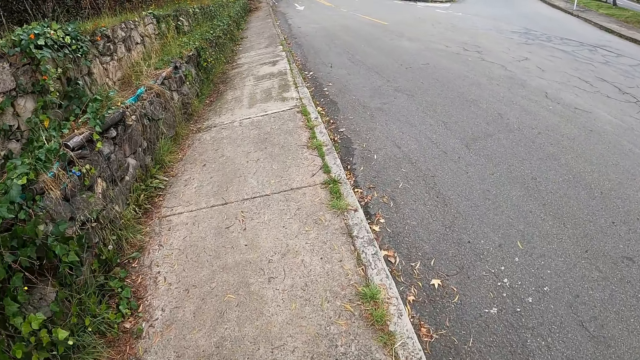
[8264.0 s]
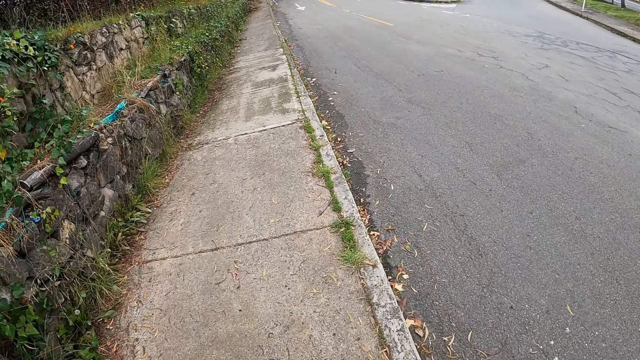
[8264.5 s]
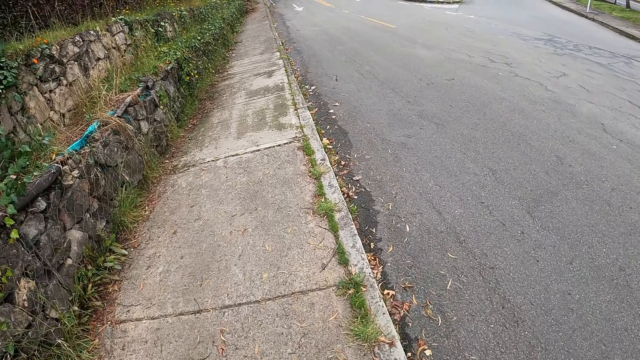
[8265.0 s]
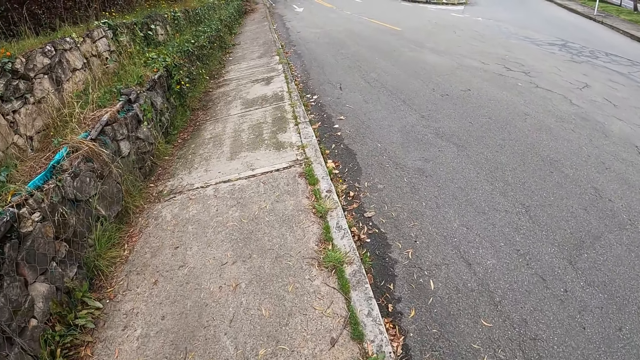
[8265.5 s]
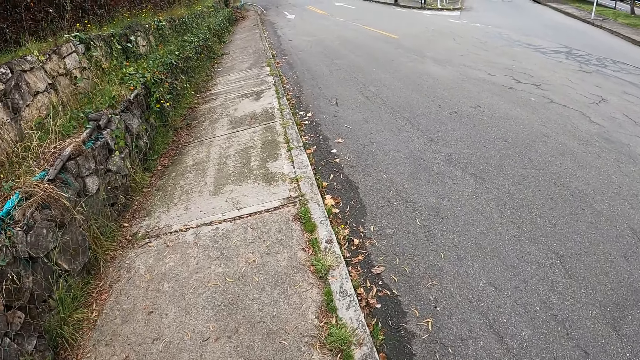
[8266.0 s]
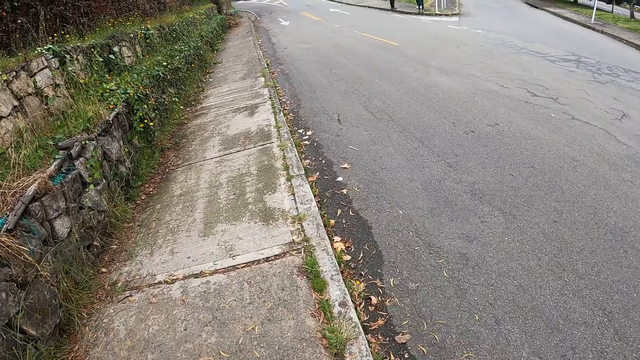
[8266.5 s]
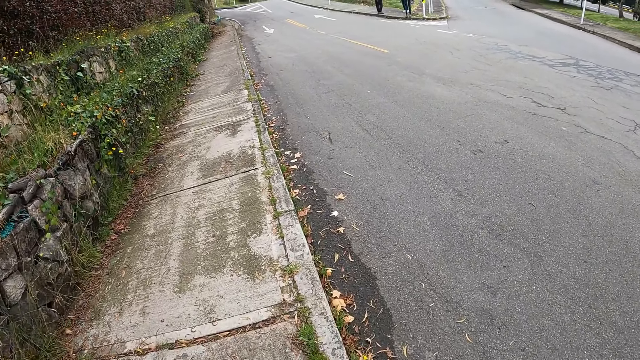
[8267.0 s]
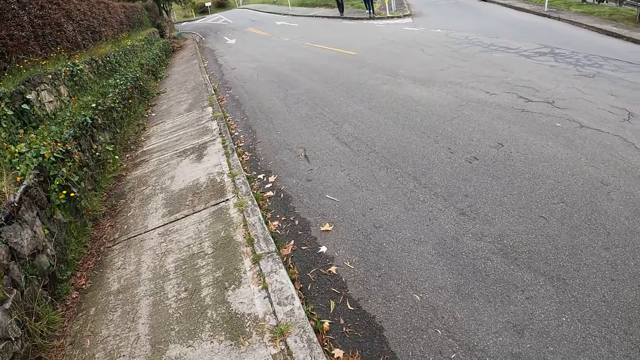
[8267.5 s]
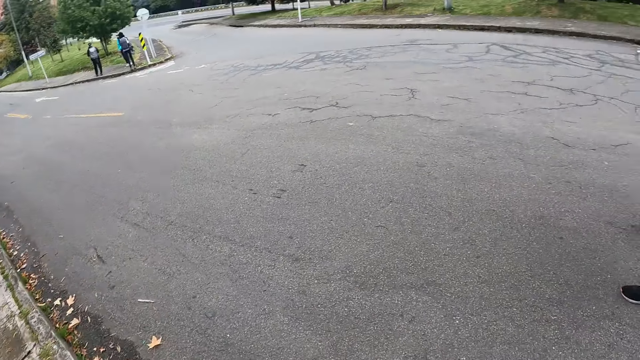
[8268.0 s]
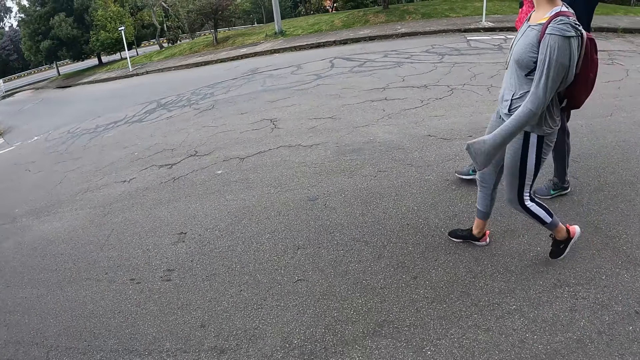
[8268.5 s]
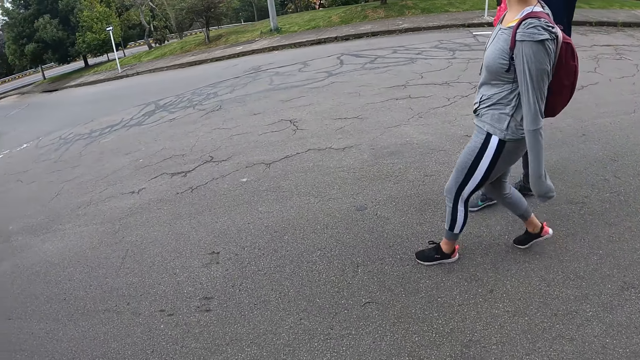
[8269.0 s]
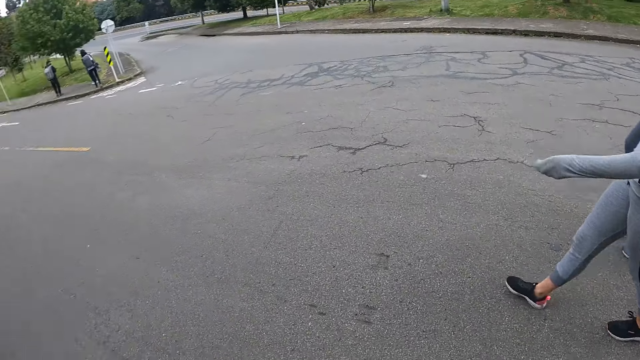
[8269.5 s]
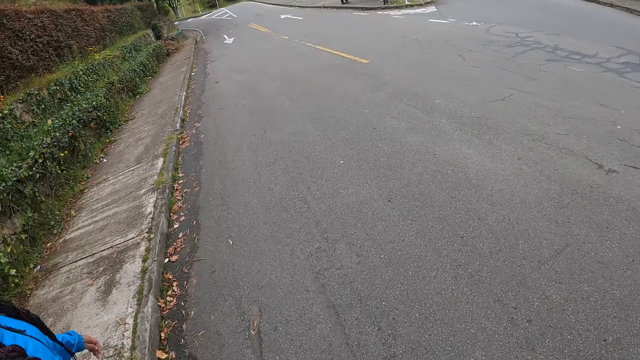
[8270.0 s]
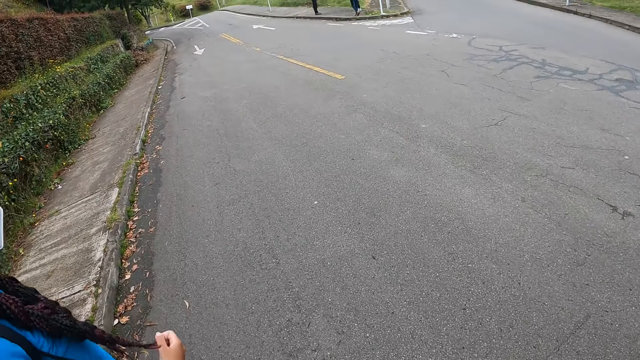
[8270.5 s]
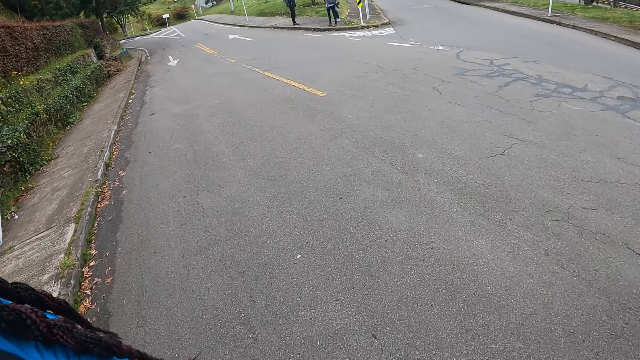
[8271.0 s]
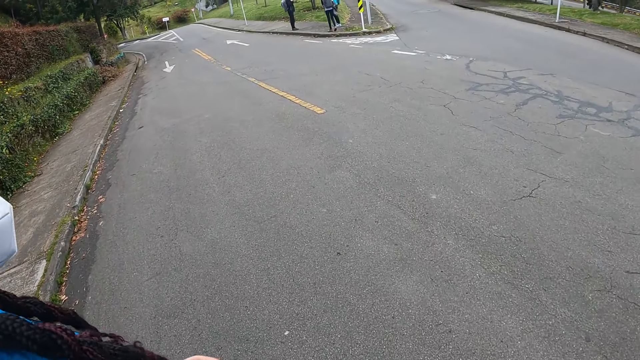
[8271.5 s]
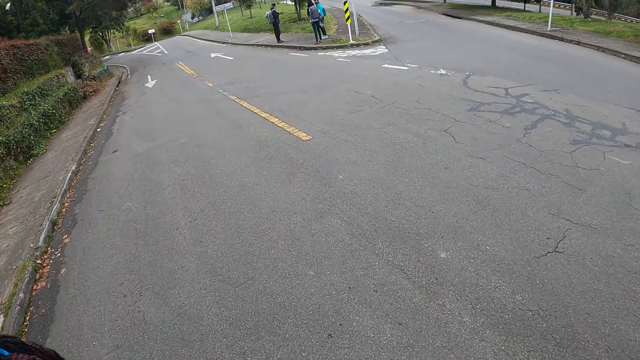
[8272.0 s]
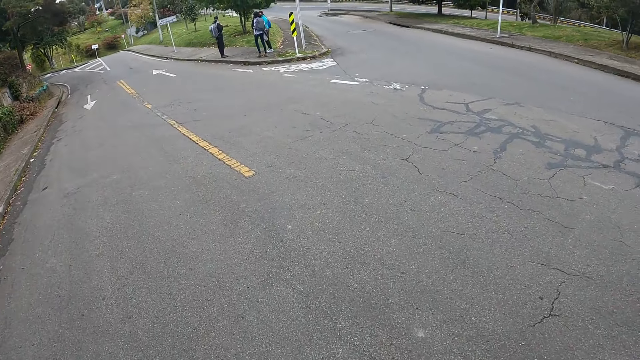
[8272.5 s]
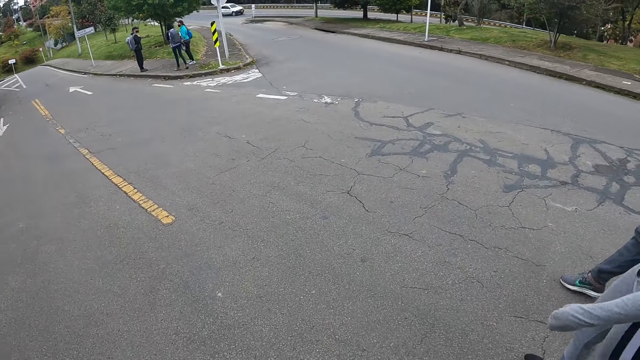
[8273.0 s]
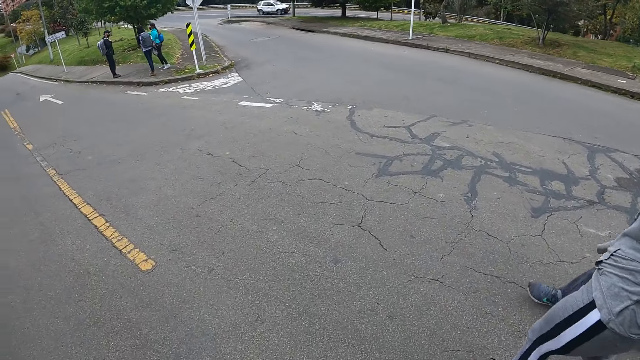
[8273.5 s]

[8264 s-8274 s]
The camera wearer looks at a woman. They walk on the road and cross the road.

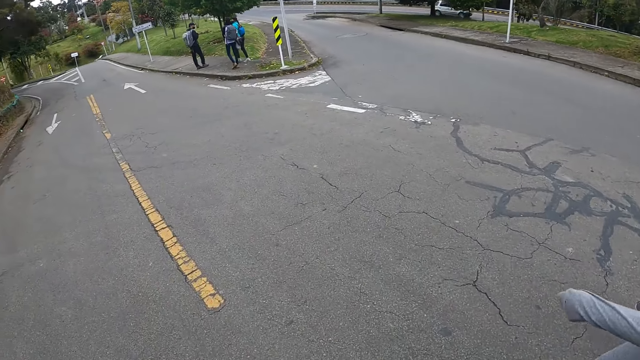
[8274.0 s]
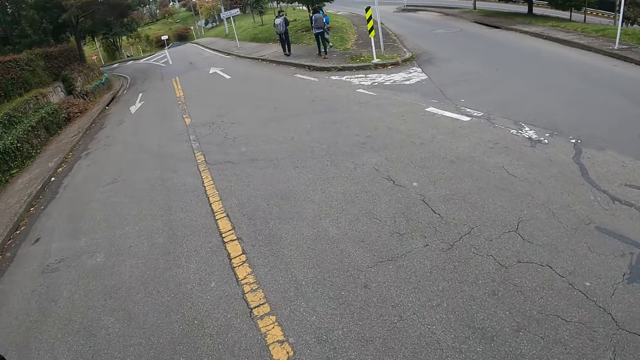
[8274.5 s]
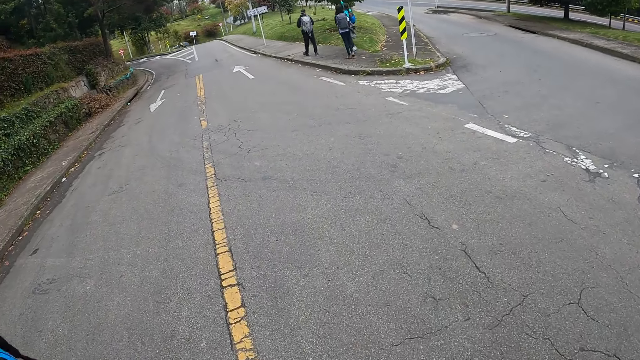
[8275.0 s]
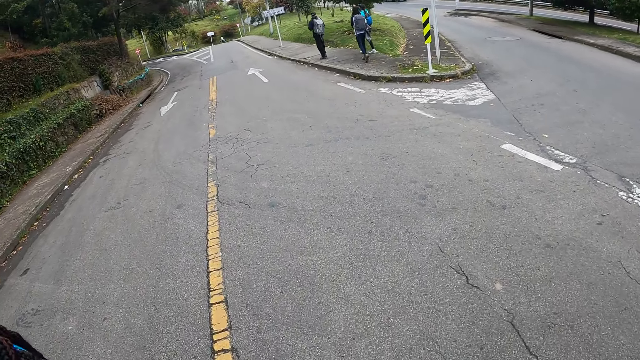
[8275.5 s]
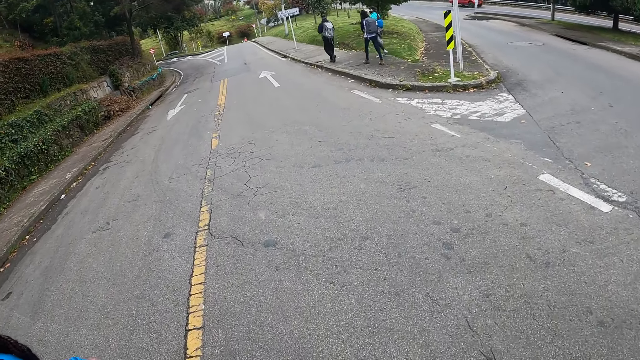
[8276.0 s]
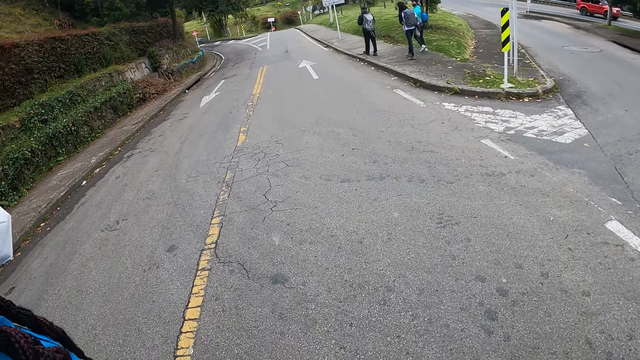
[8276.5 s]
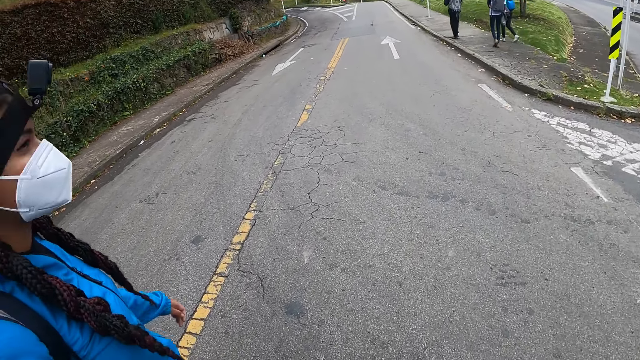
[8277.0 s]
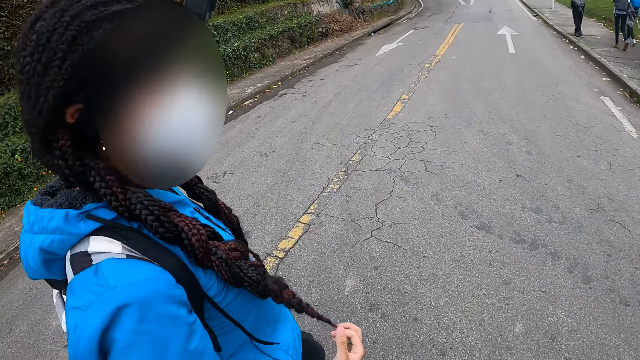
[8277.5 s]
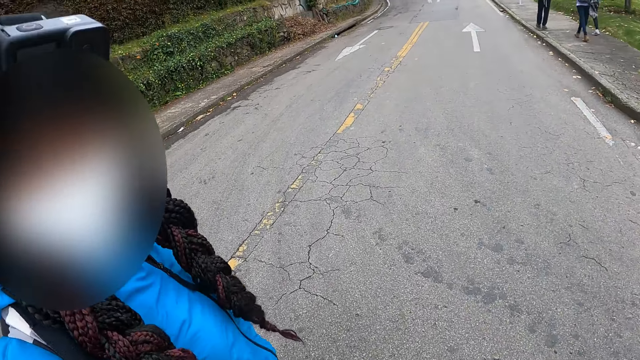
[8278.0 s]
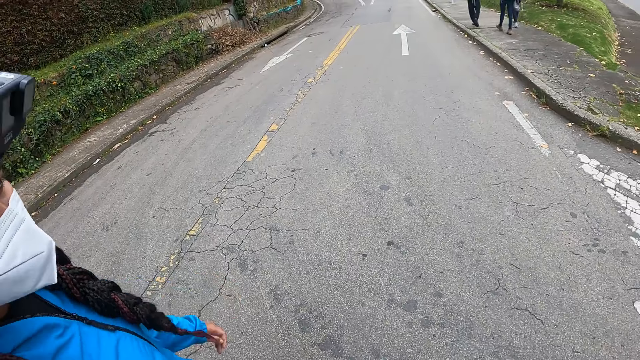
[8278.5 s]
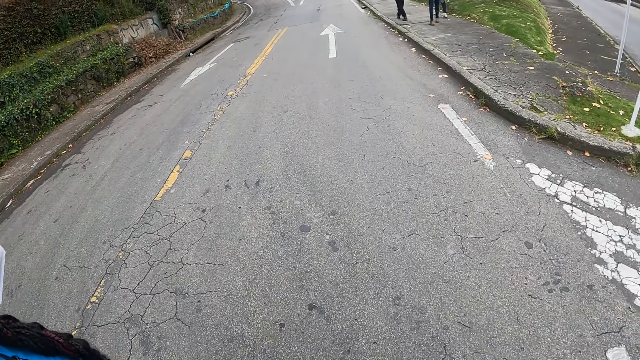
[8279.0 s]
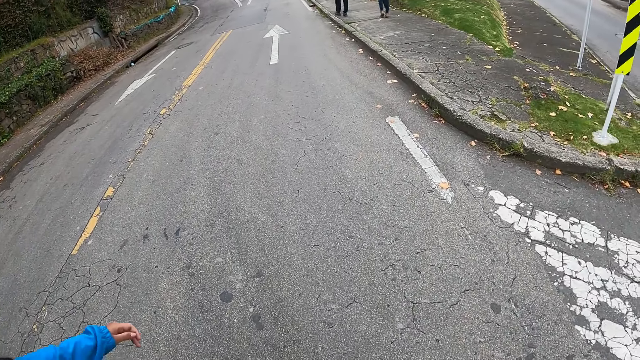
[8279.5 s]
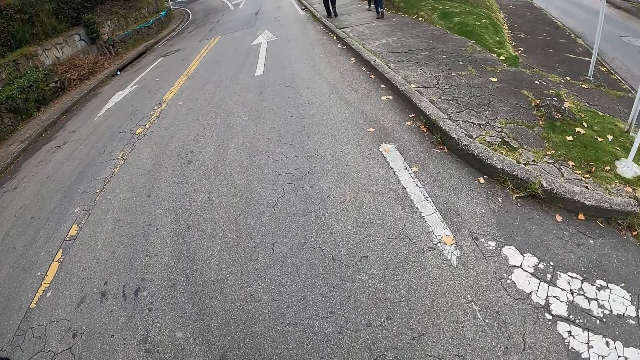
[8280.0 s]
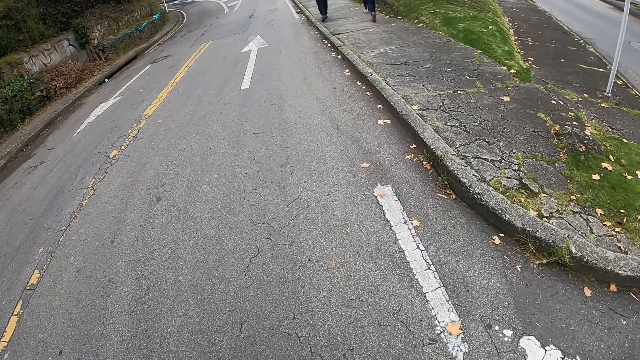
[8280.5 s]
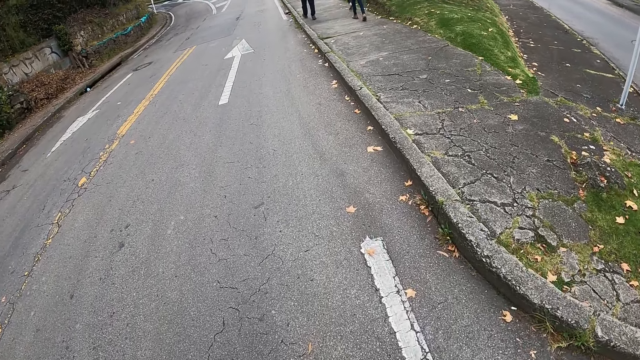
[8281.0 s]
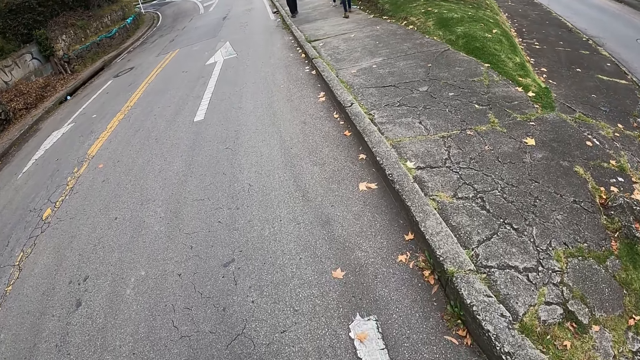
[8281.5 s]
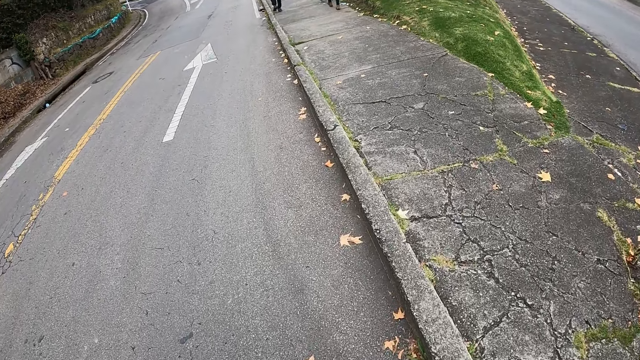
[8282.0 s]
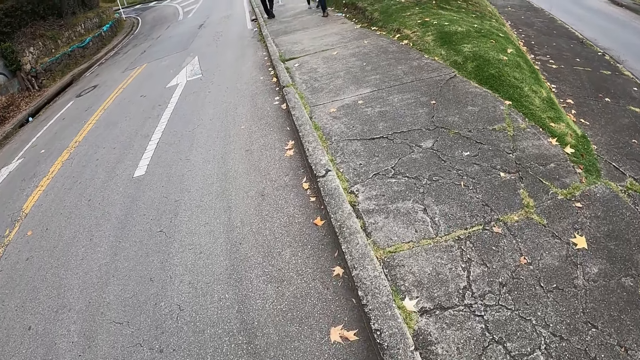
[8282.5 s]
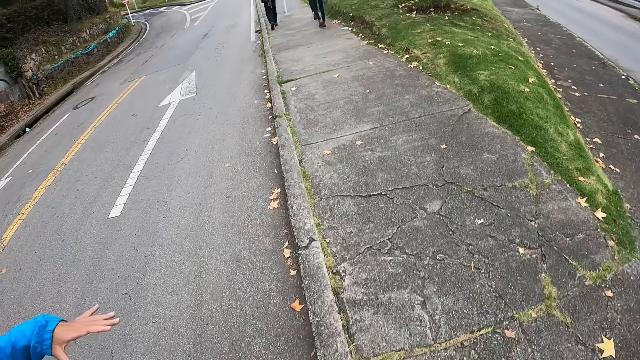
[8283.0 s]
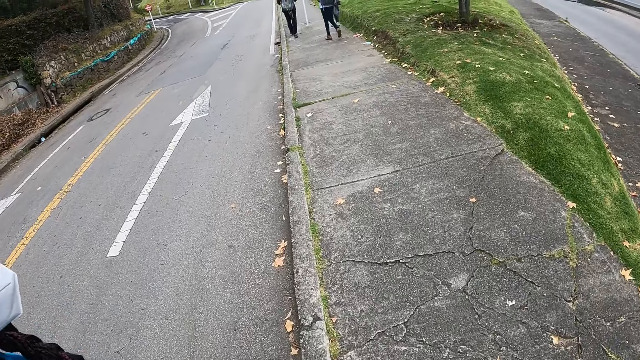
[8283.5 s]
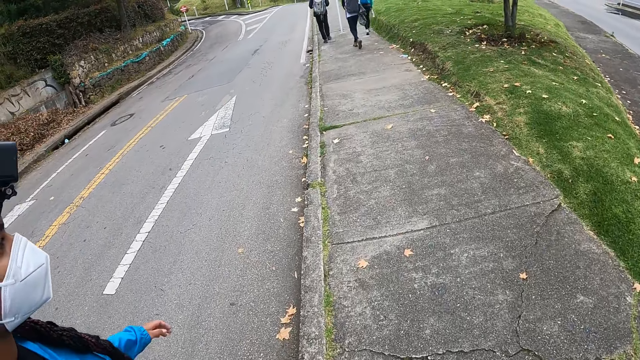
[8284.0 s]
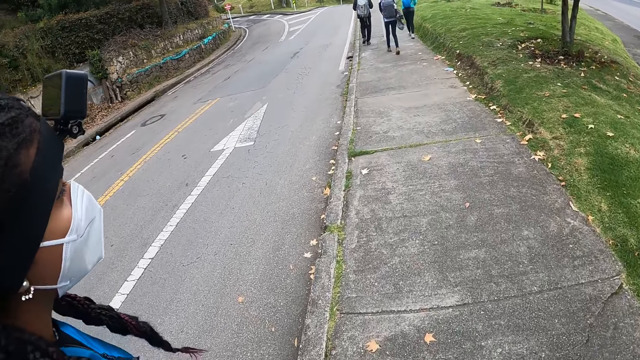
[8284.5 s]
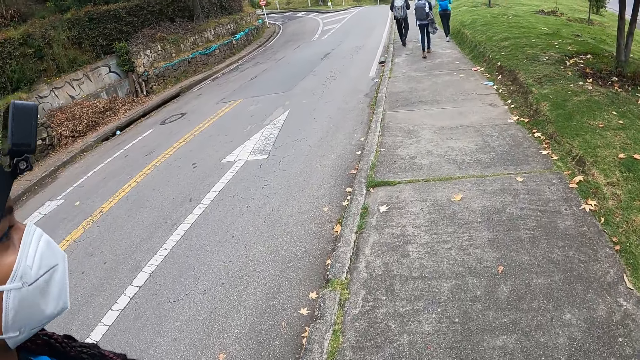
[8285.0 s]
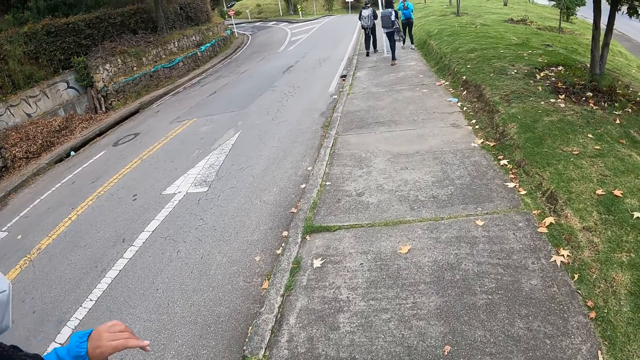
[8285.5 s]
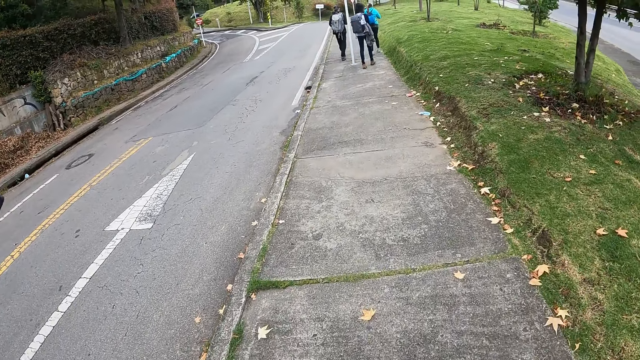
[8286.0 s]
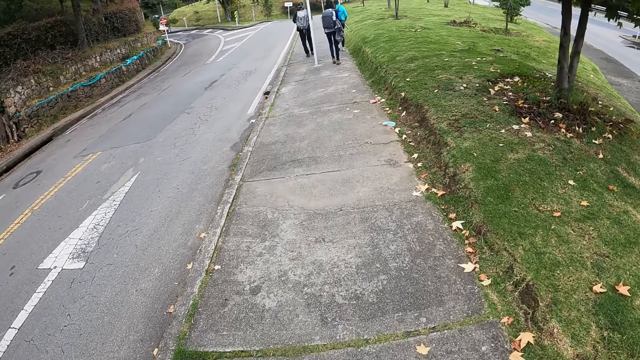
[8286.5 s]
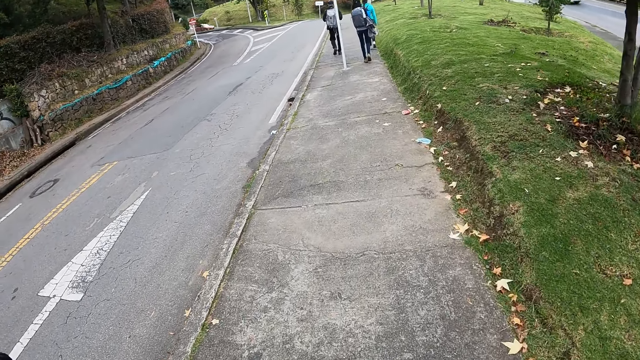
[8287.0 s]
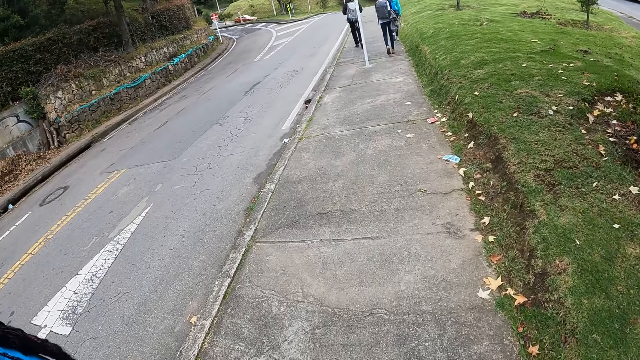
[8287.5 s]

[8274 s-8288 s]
The camera wearer walks on the road. They look at a woman and converse with the woman. They walk around the road. The woman converses with the camera wearer.
